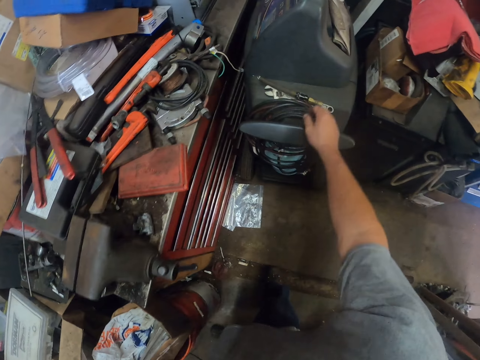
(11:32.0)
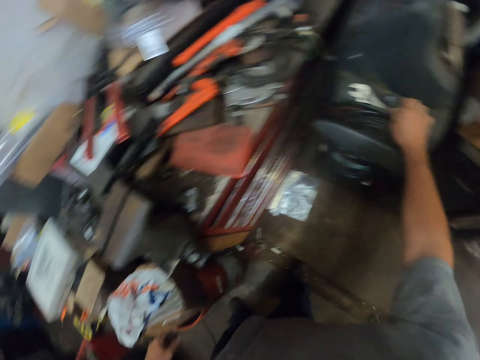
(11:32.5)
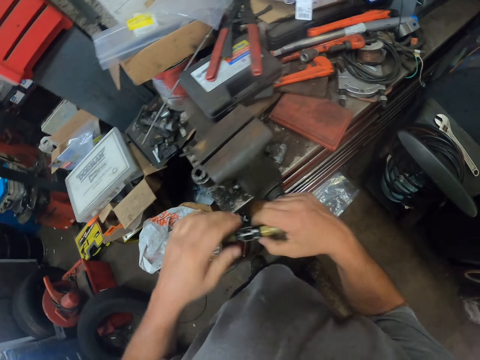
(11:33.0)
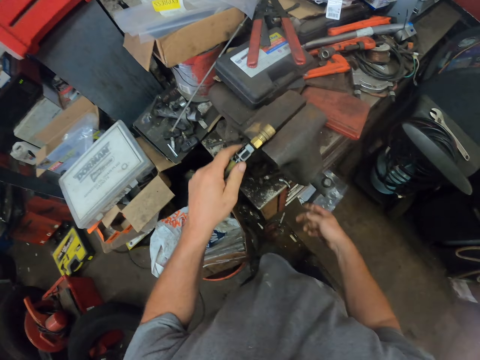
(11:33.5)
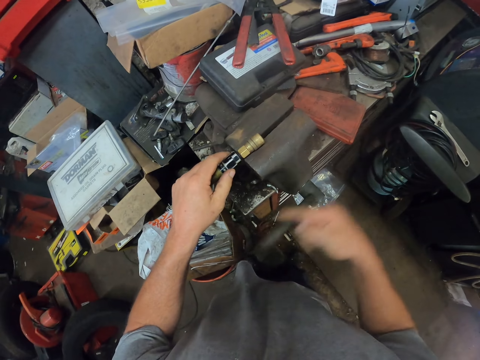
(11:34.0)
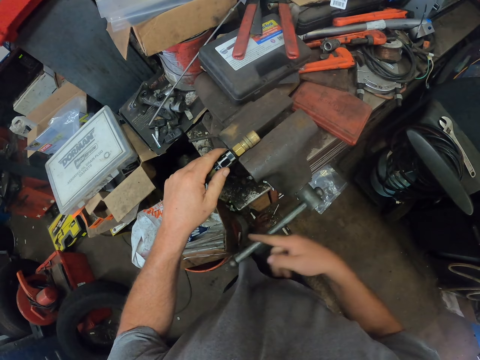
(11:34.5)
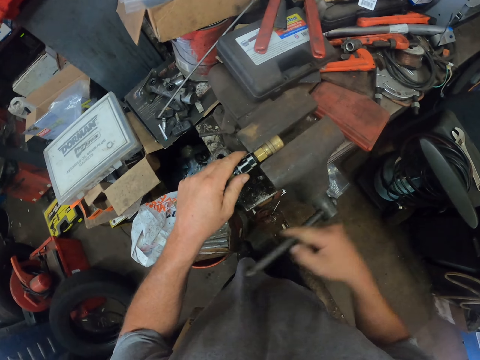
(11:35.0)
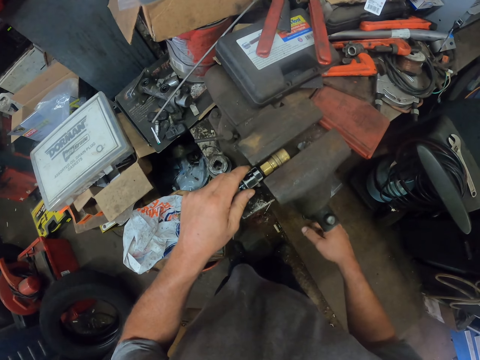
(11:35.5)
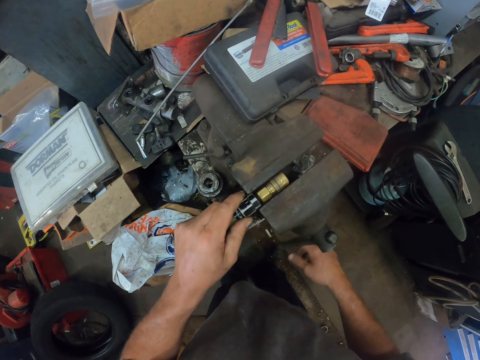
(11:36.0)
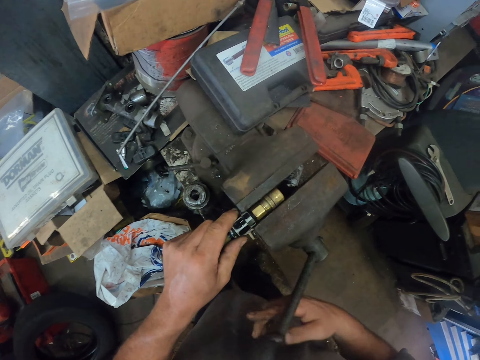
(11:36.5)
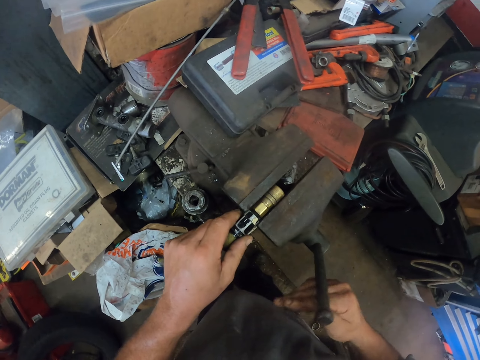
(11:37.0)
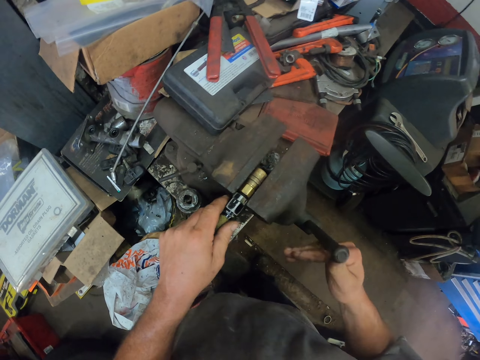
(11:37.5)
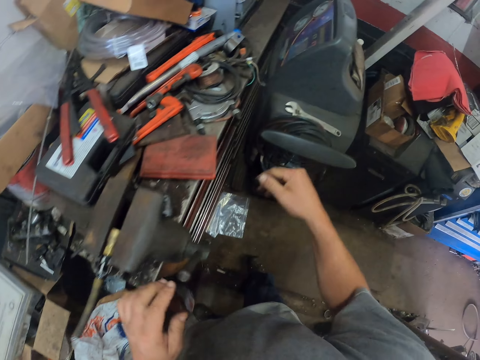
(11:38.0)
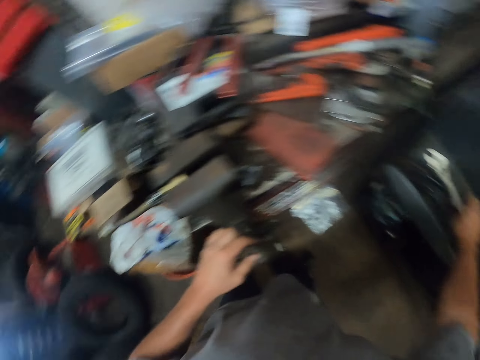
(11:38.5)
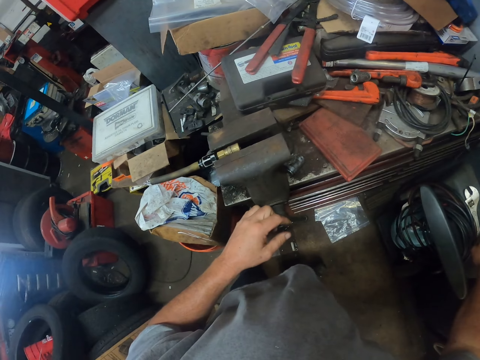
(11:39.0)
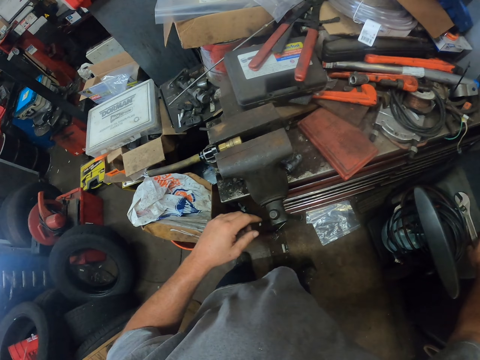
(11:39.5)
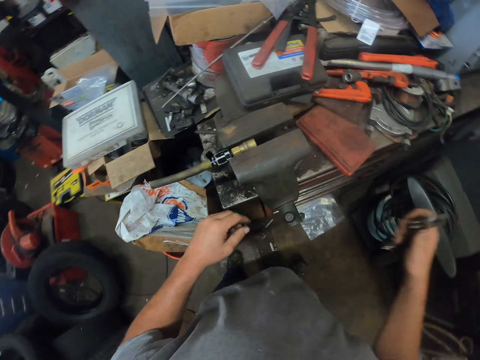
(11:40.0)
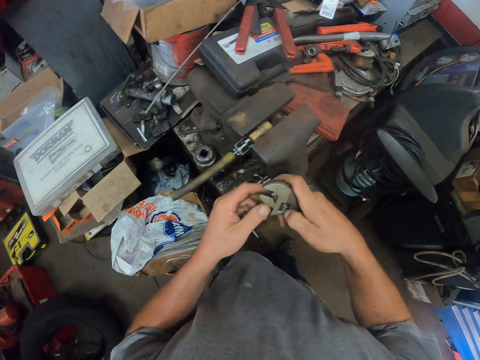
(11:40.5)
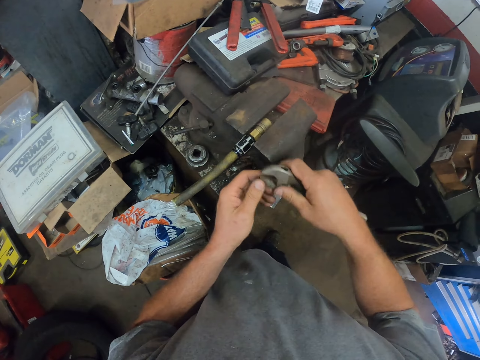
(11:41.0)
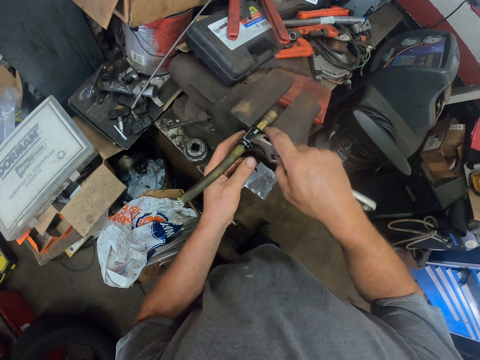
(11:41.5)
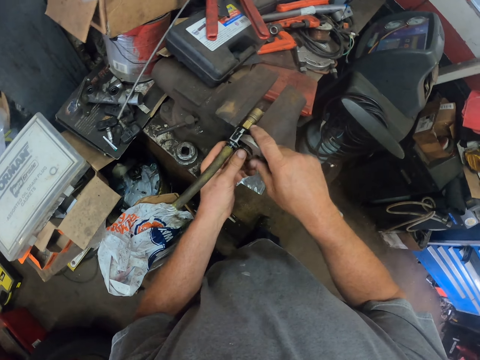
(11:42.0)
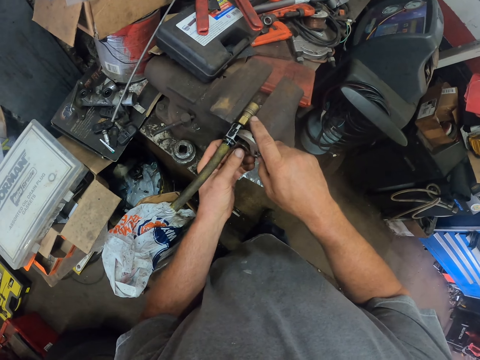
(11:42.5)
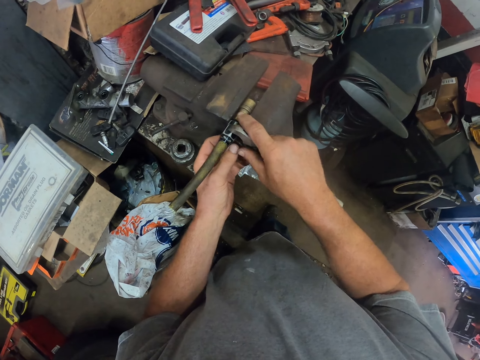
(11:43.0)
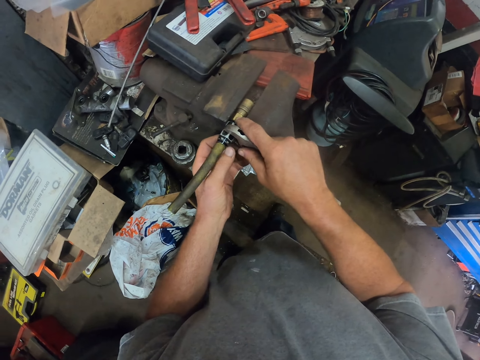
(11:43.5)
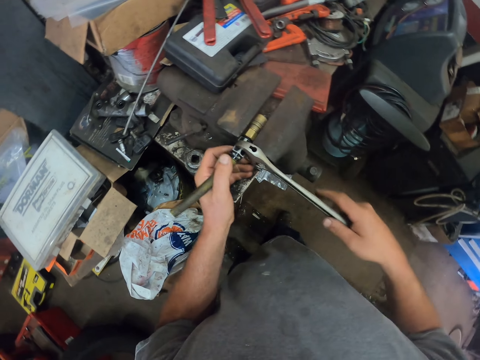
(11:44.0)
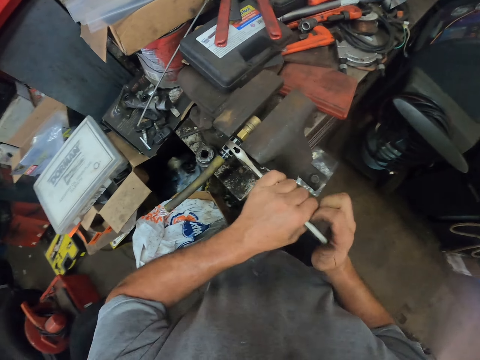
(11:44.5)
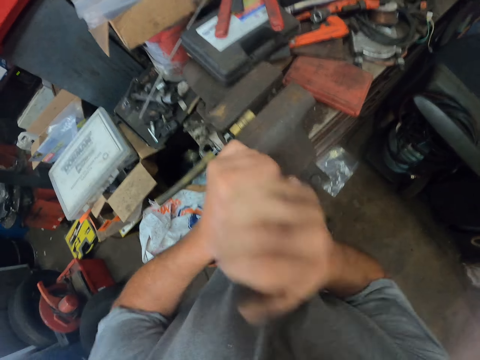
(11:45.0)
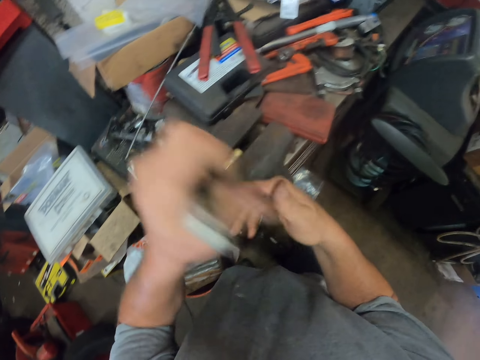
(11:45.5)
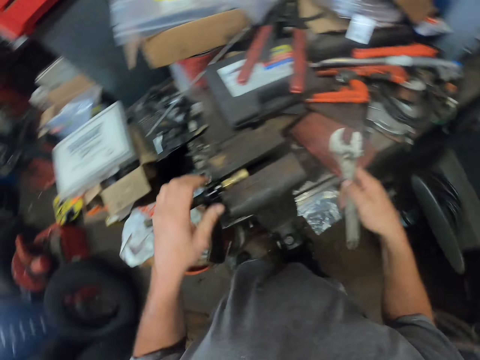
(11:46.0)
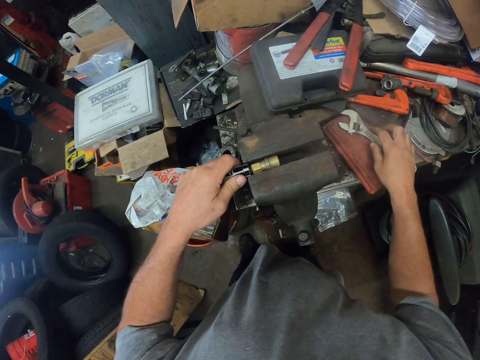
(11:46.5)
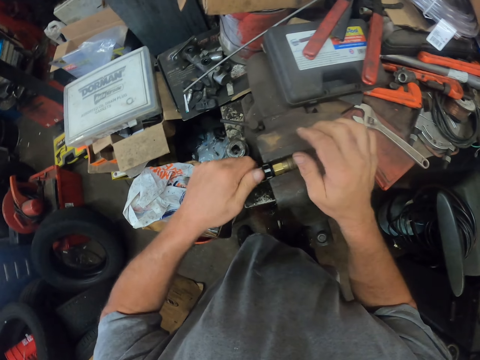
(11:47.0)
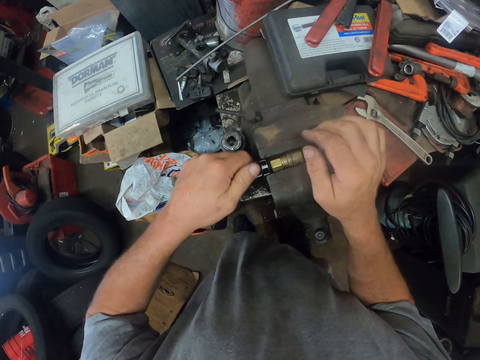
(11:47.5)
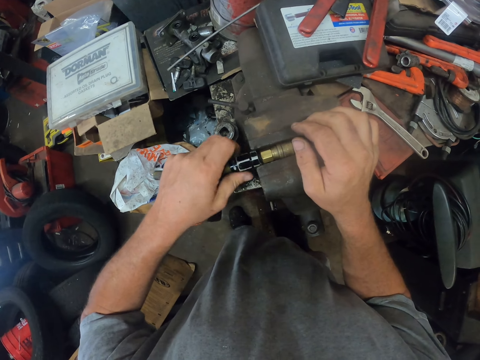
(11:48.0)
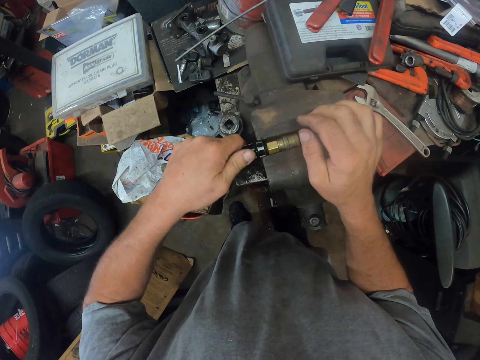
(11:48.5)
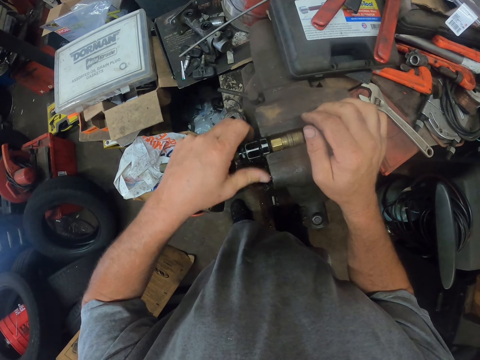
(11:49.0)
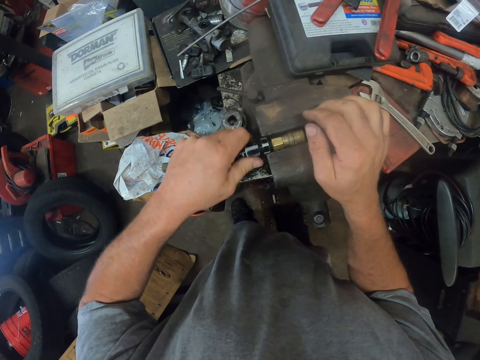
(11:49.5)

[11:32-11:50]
The camera wearer picks up the piece of air hose. He picks up a nozzle adapter. He places the nozzle adapter on the machine. He adjusts a lever tumbler lock. He fits in the piece of air hose. He picks up an adjustable spanner and adjusts the spanner. He opens the nozzle adapter with a wrench. He opens the air hose coupler plug with the spanner. He drops the wrench on the table. He opens the wrench with both hands. He opens the air hose coupler plug with his hands.

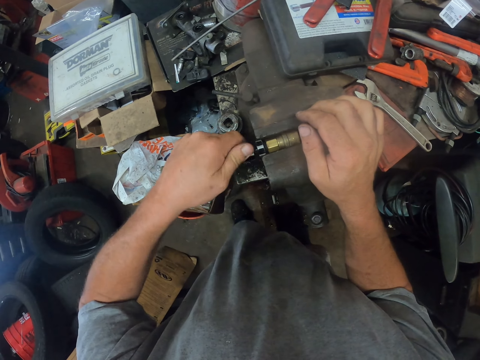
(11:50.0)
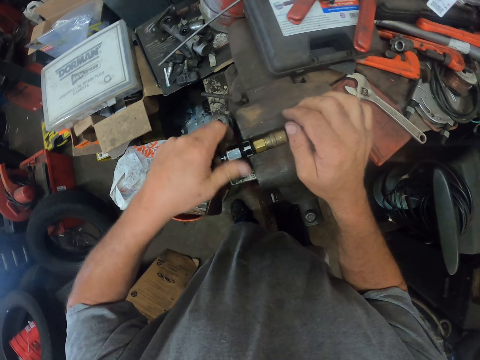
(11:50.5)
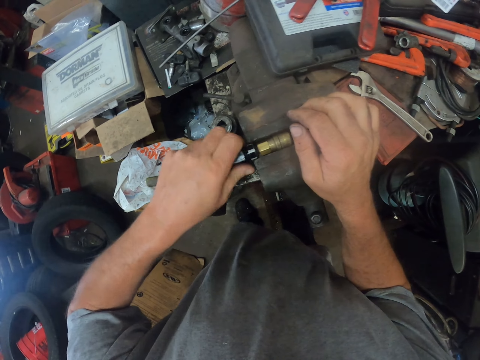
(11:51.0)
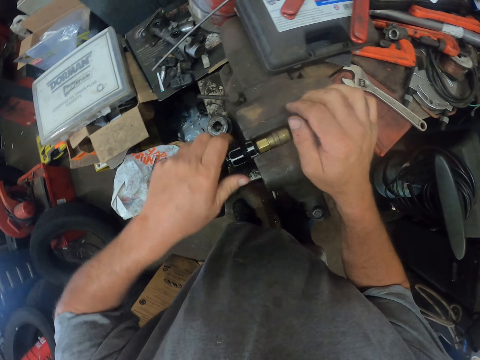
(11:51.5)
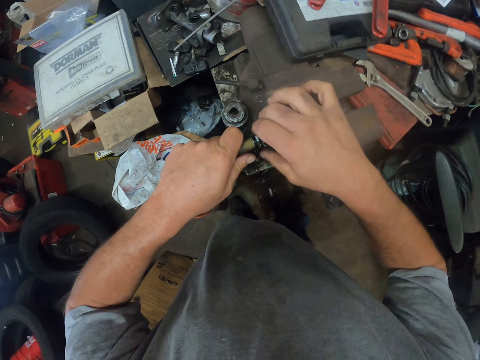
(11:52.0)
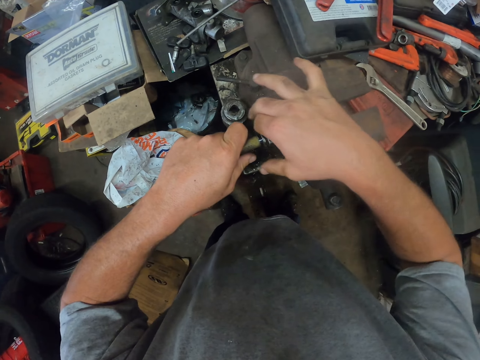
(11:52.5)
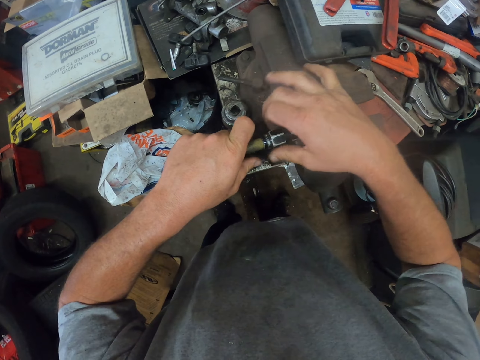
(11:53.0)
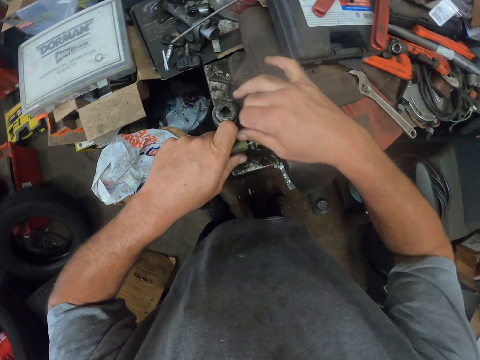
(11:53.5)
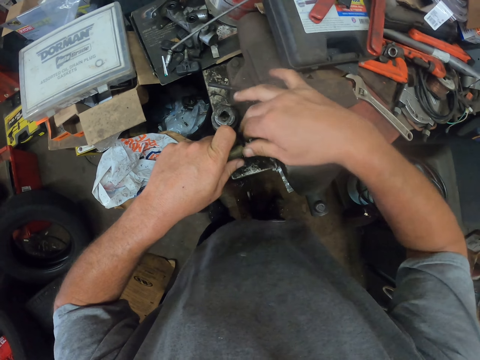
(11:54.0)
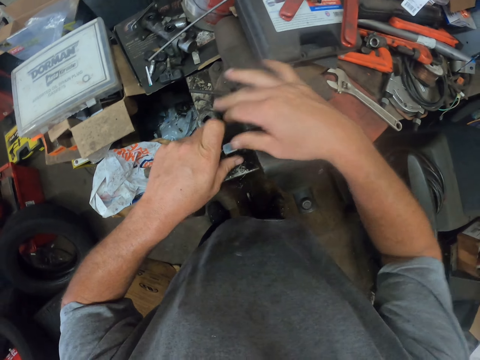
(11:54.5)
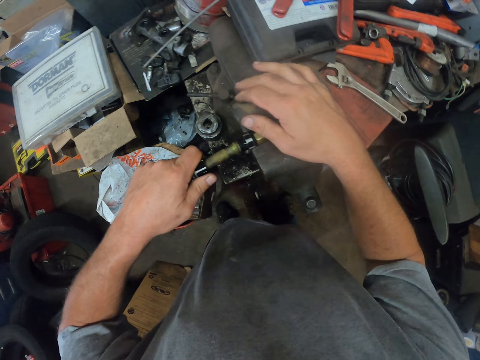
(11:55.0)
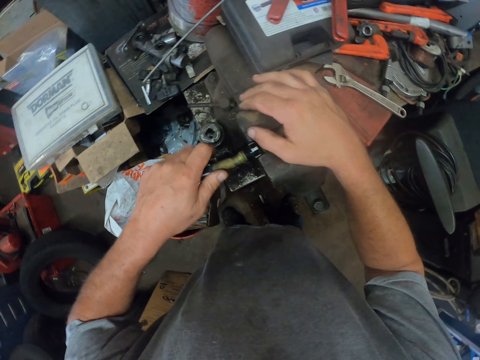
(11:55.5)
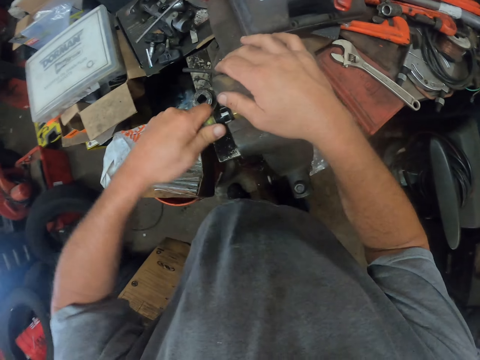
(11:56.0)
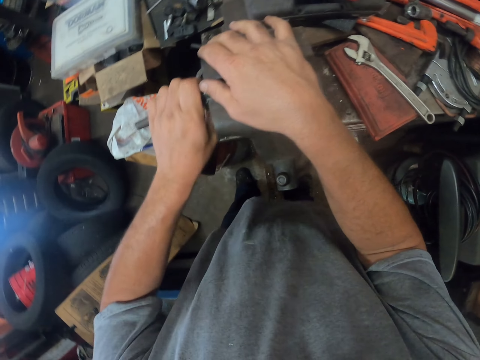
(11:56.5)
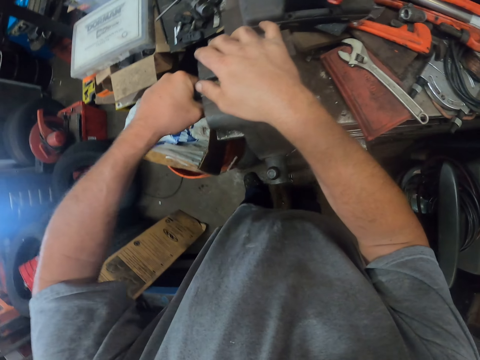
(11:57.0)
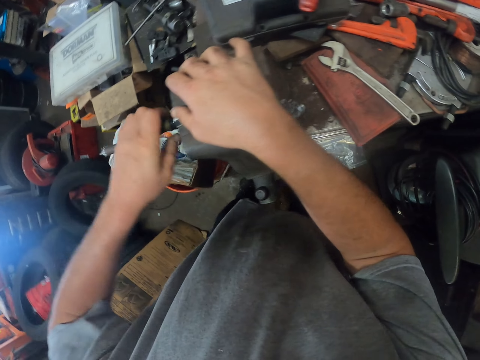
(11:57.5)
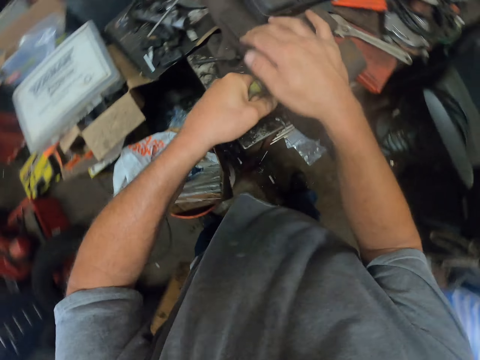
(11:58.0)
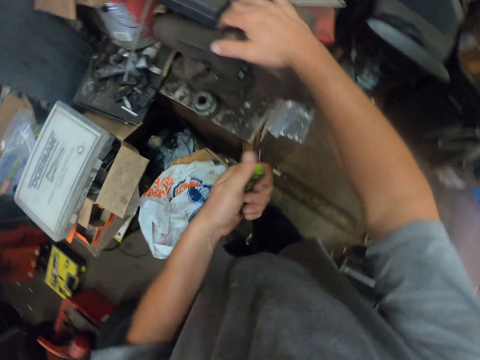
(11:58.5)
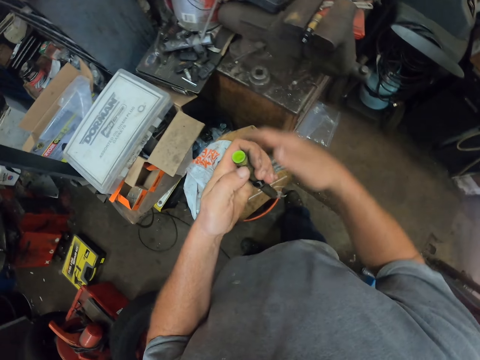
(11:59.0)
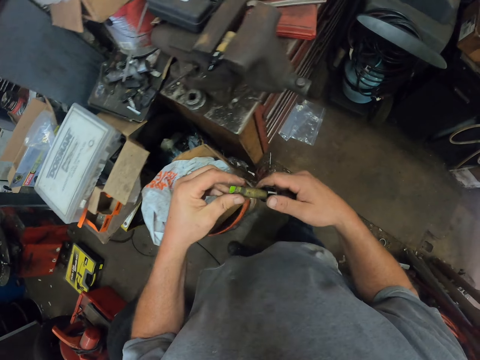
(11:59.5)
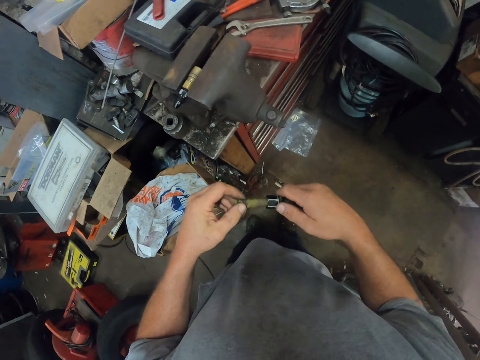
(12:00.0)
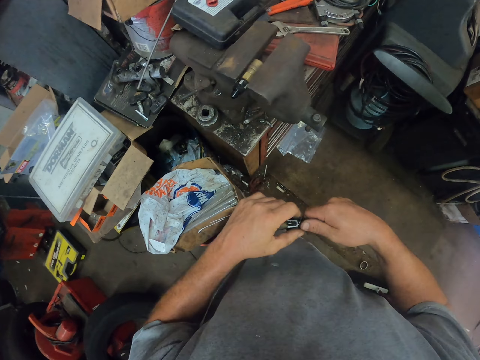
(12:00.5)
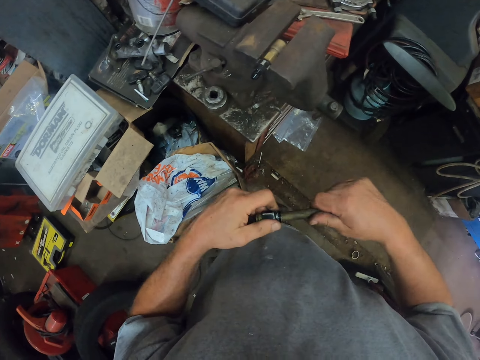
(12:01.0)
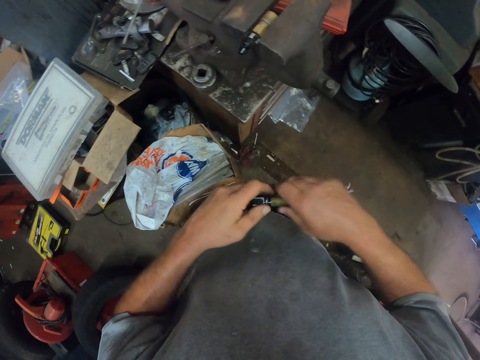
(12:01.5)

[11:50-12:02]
The camera wearer removes the nut from the nozzle adapter. They remove the pipe from the nozzle adapter. They pull off the piece of air hose. They remove the nut from the pipe.
